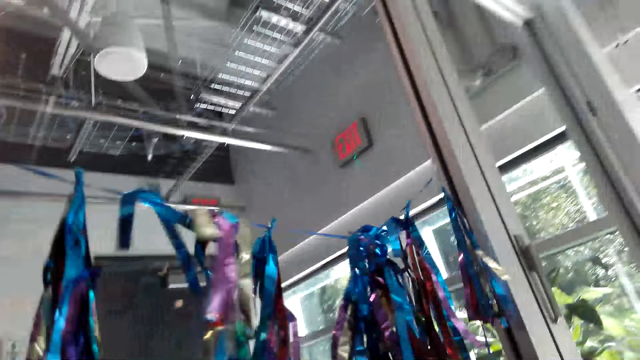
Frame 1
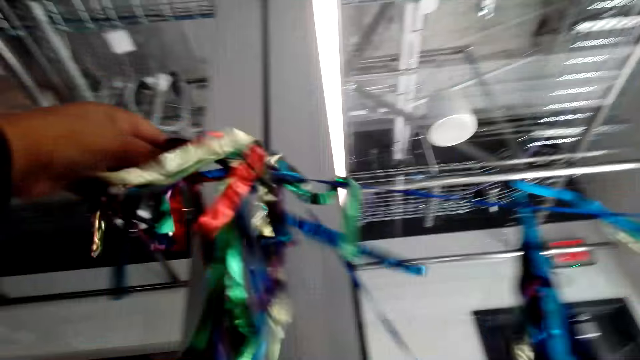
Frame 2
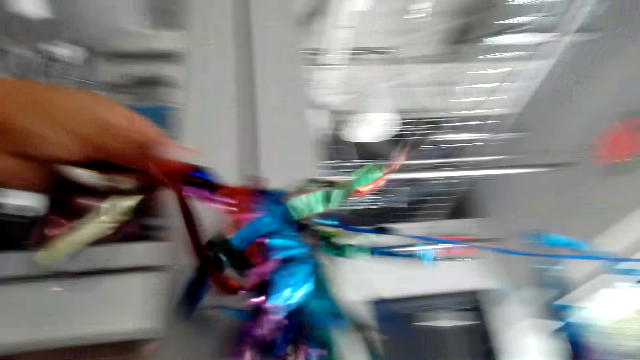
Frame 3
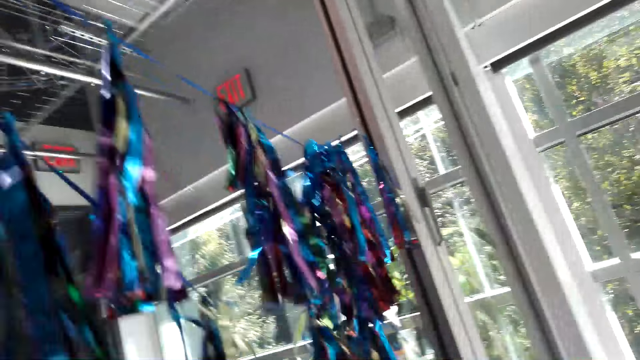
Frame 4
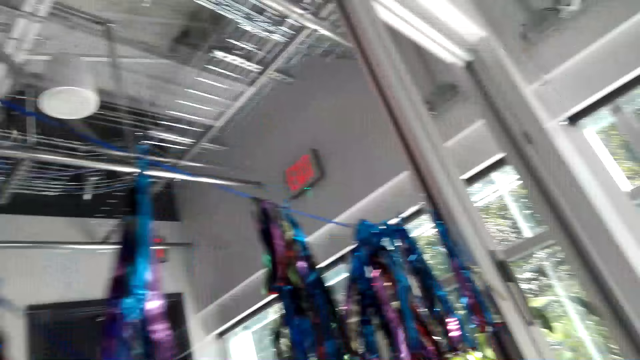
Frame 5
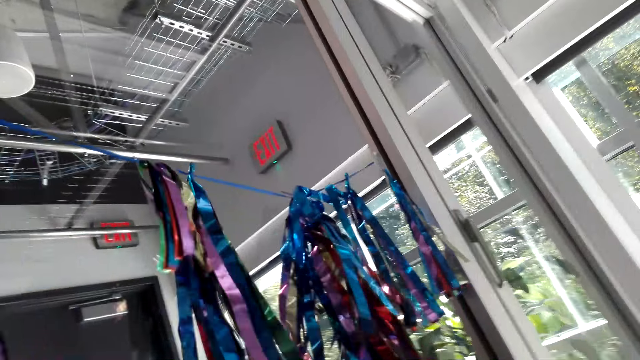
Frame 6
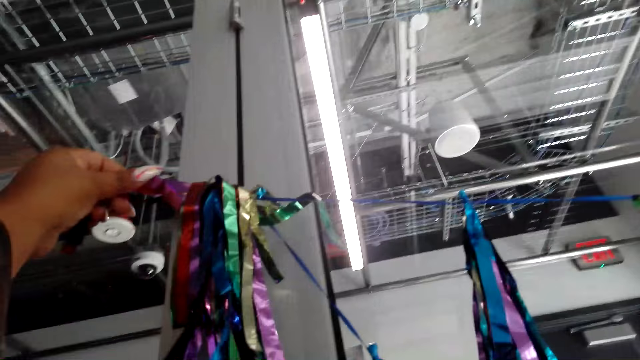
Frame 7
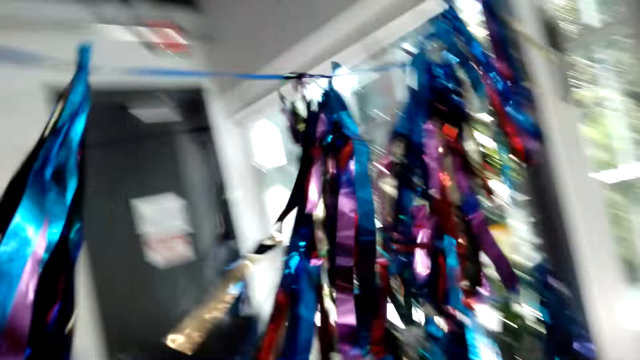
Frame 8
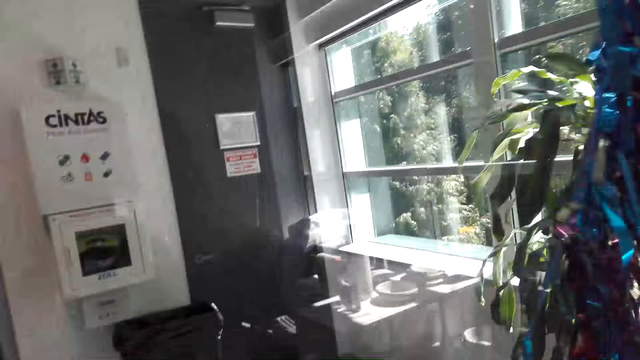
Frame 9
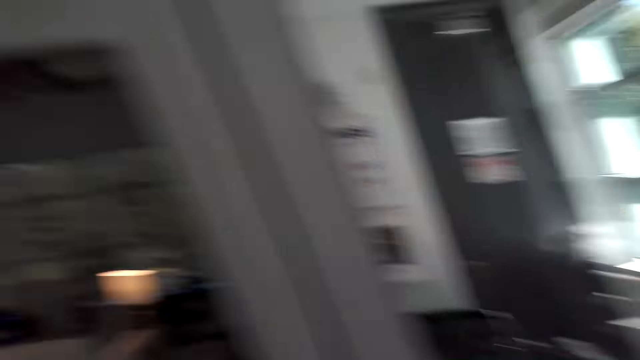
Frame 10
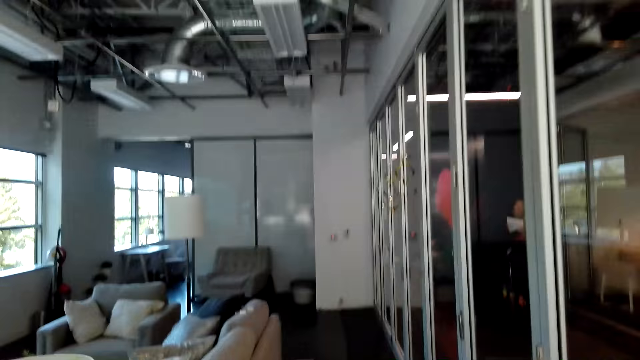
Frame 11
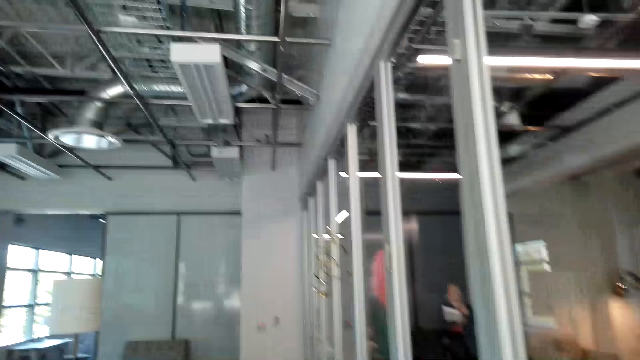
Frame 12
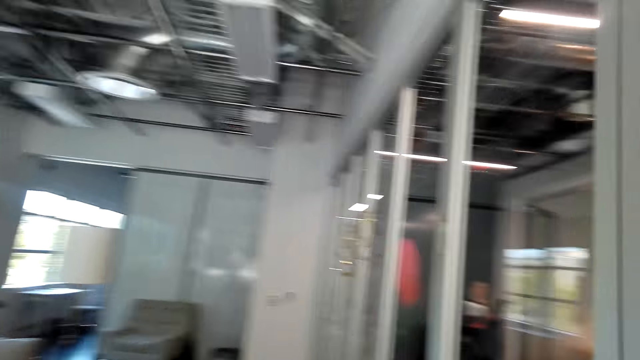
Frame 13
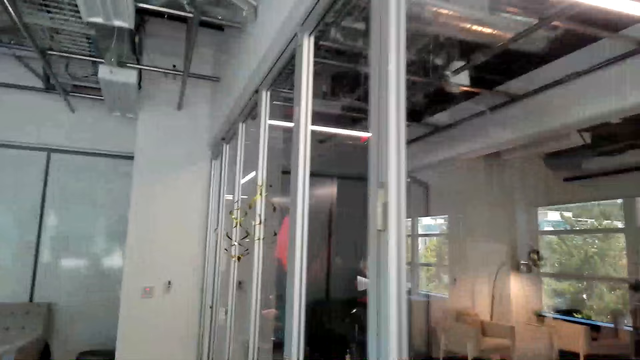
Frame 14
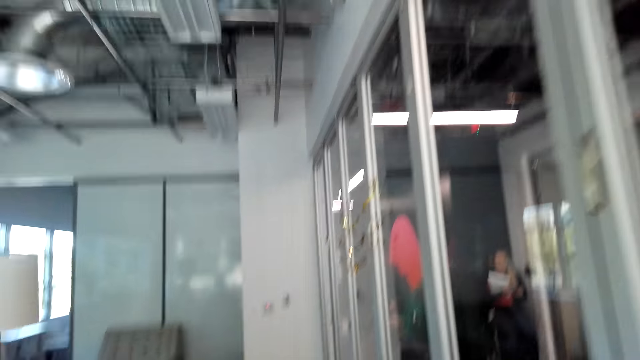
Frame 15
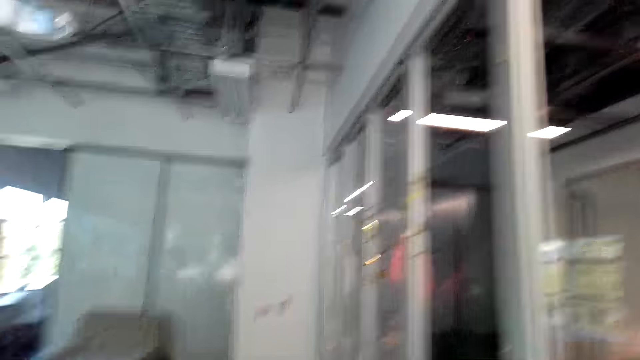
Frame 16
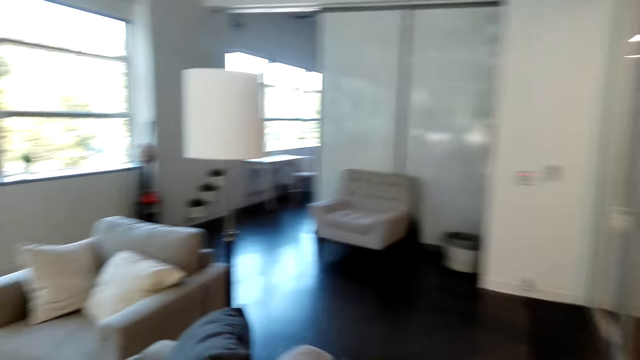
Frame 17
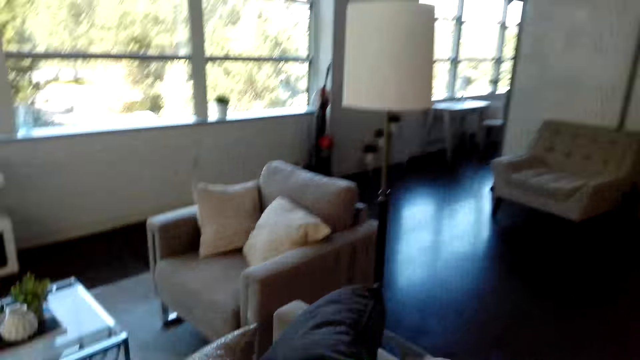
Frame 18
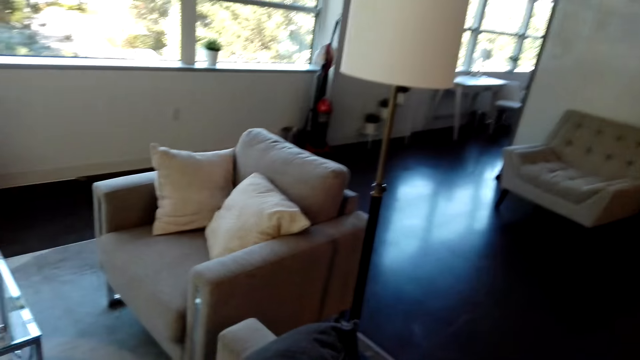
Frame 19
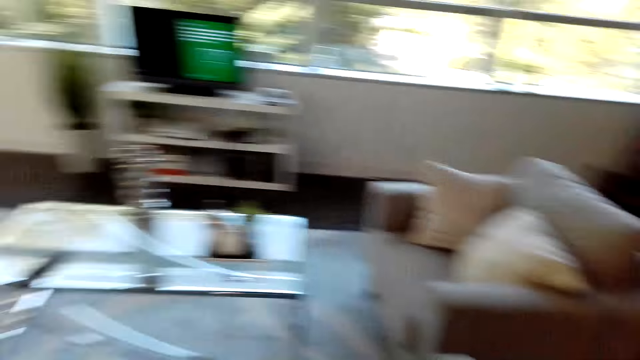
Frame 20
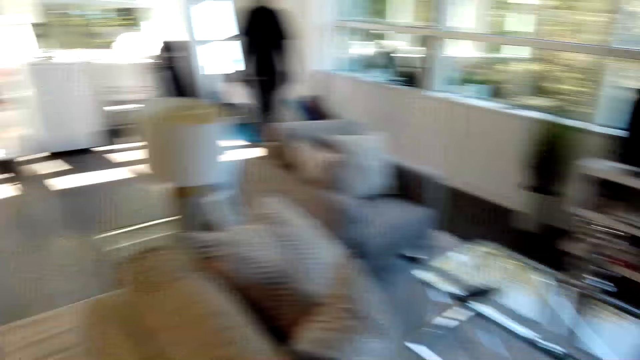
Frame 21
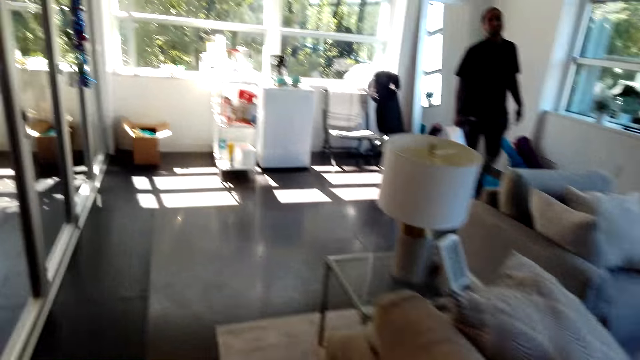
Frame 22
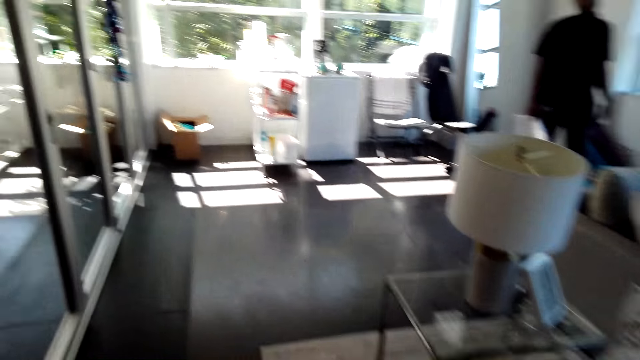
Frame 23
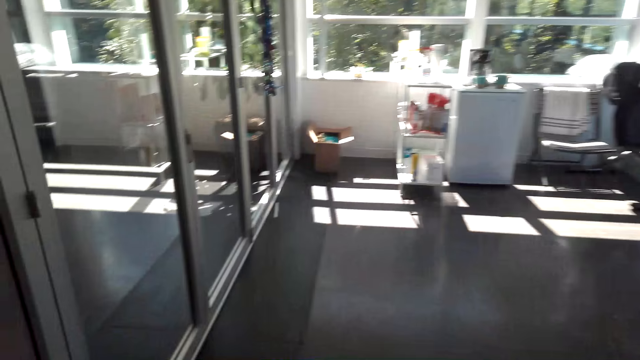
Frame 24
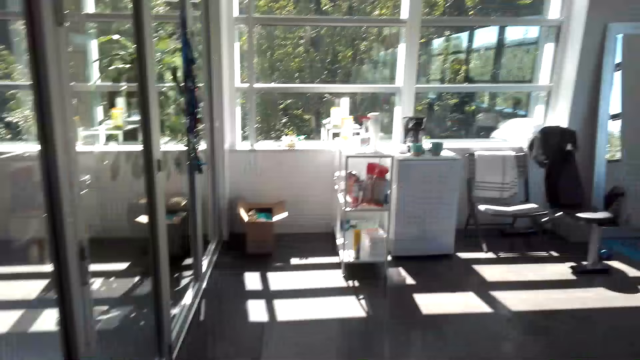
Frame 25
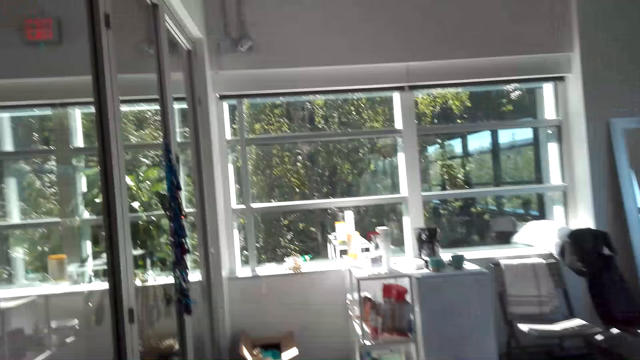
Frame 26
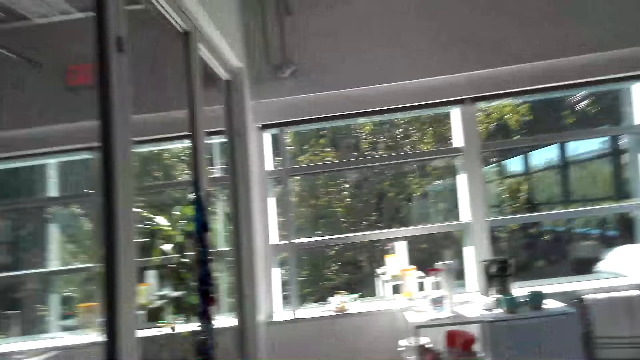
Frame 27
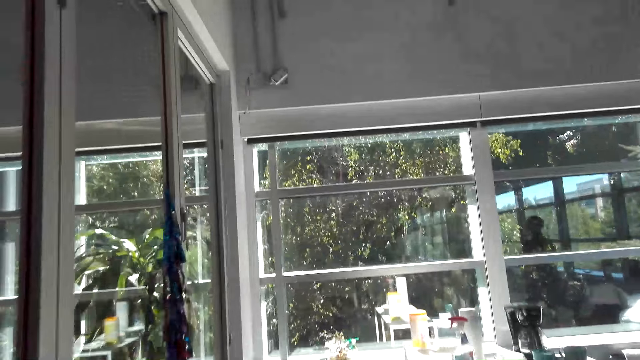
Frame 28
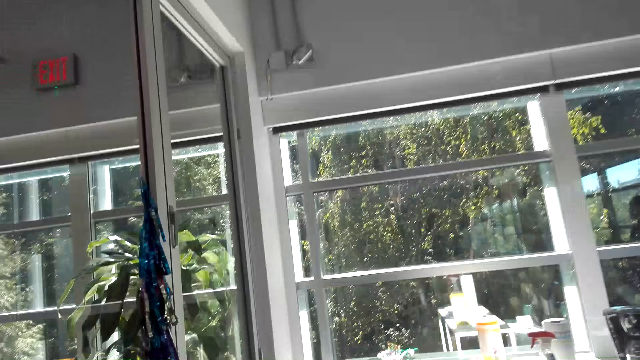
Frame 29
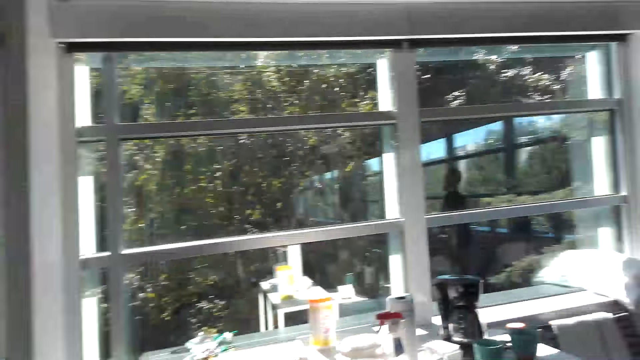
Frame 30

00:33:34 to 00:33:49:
The camera wearer lifts the decoration. They pull the flowers. They walk around the room.

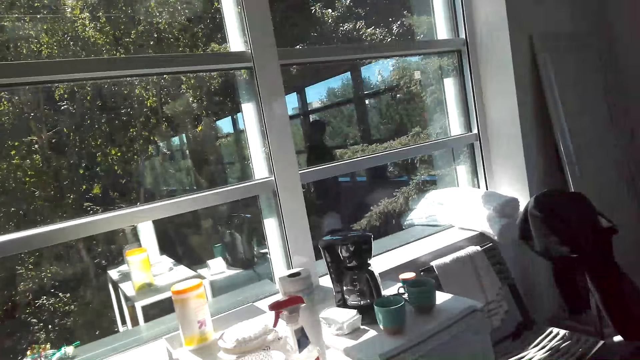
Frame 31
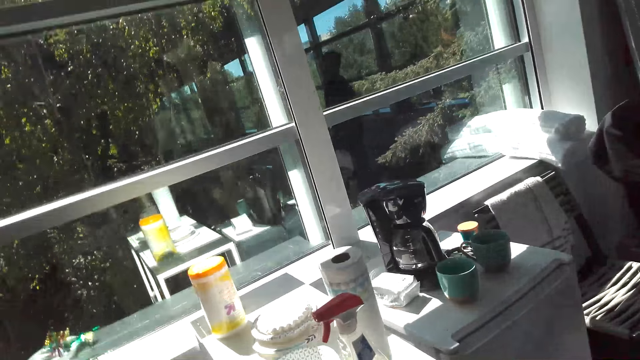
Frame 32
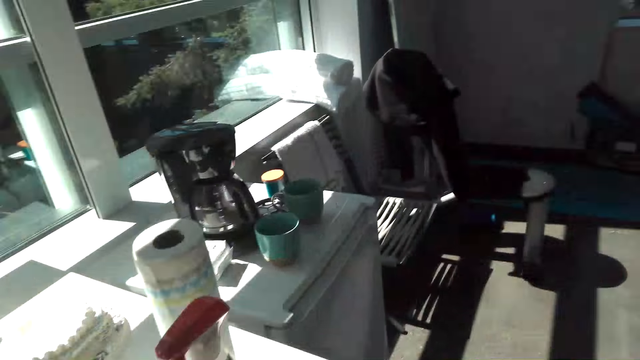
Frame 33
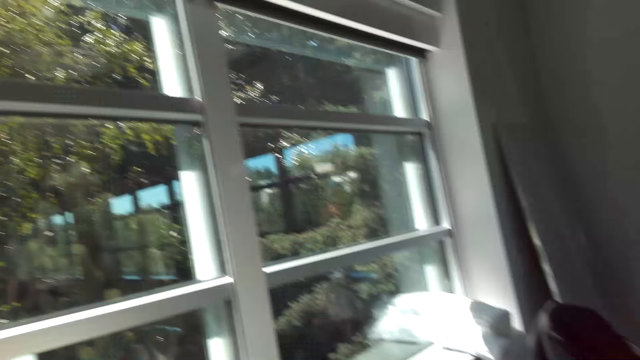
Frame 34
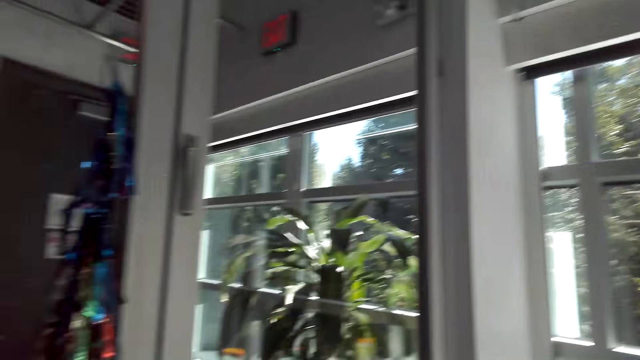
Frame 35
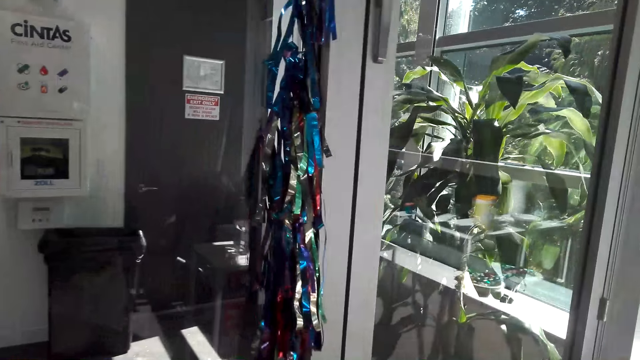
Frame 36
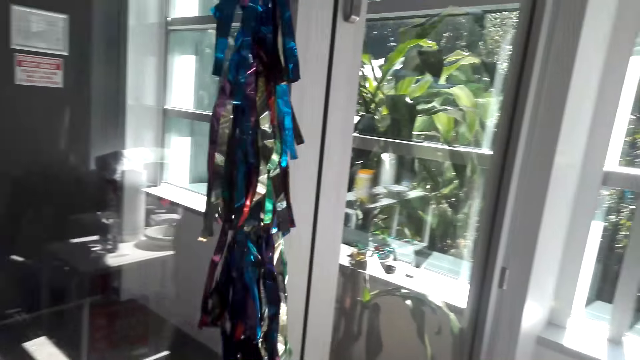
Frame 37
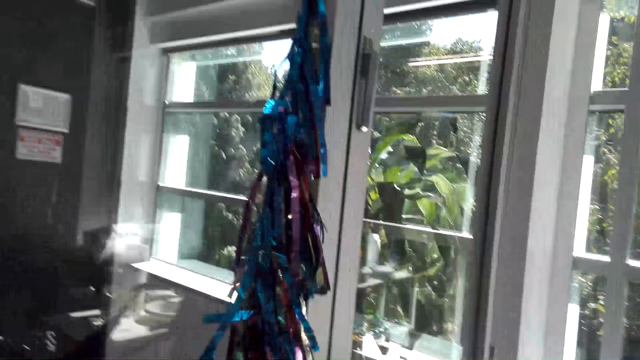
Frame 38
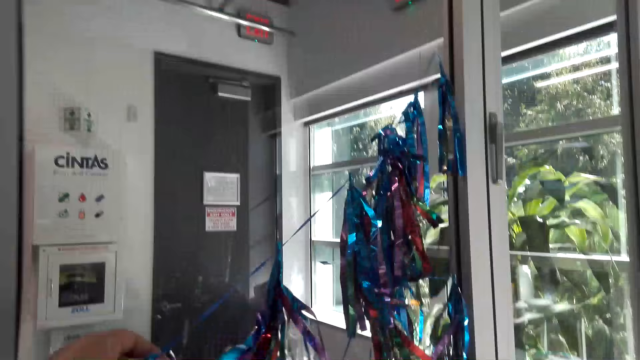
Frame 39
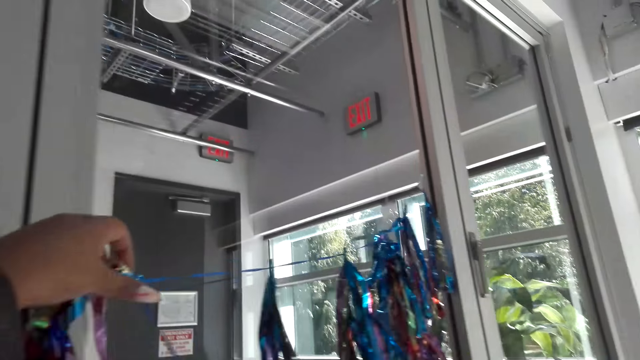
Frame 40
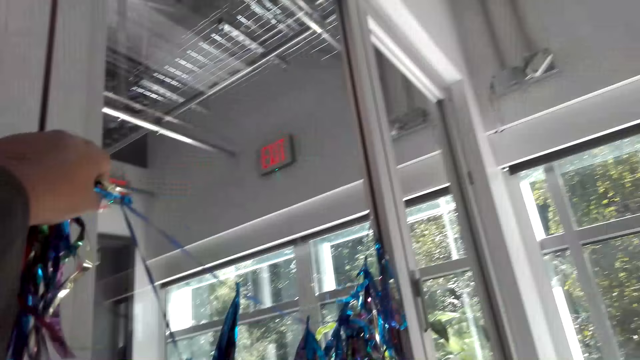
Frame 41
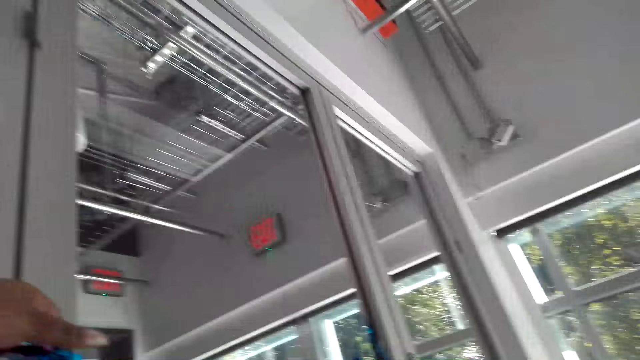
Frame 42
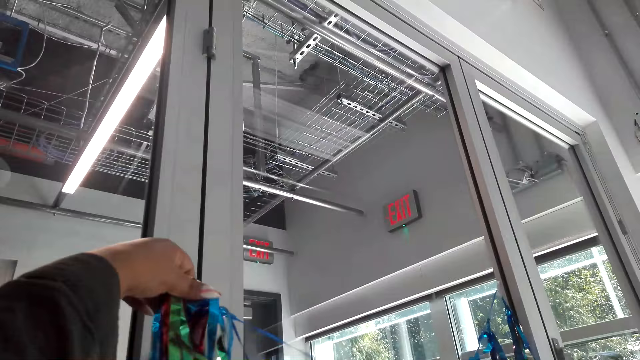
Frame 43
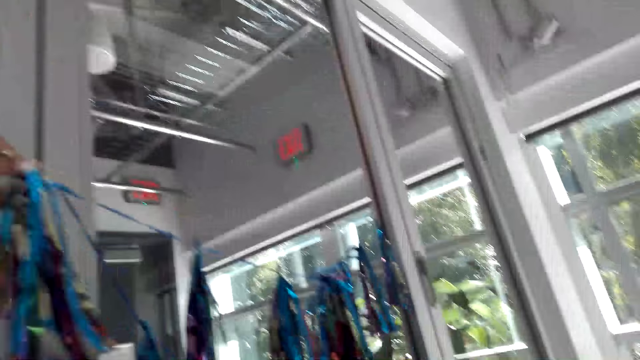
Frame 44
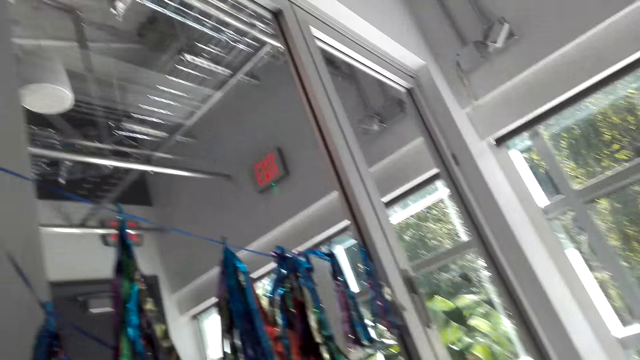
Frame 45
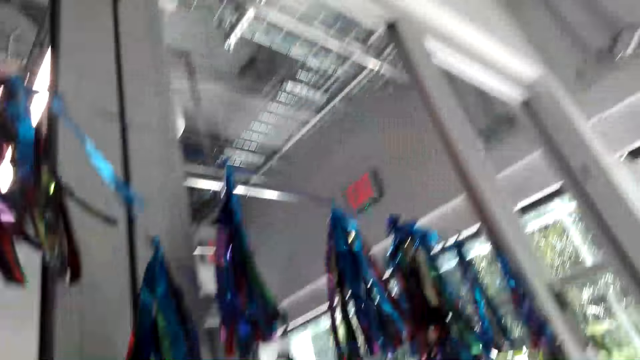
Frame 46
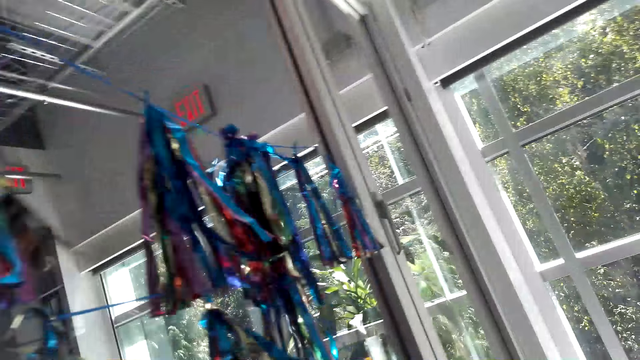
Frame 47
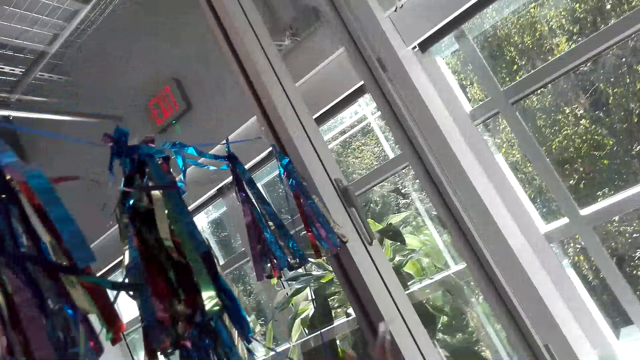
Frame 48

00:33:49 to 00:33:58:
The camera wearer pulls up the flowers.
